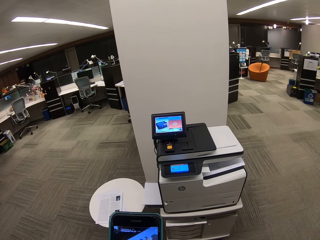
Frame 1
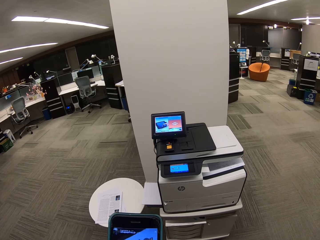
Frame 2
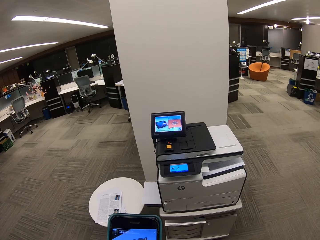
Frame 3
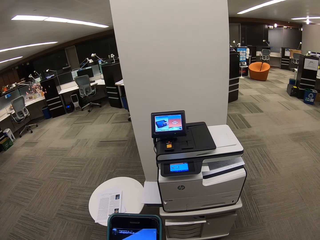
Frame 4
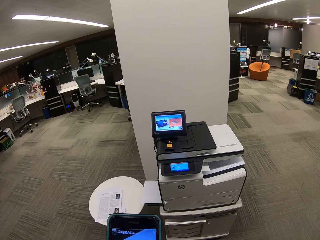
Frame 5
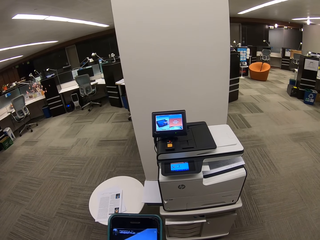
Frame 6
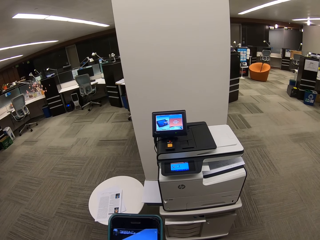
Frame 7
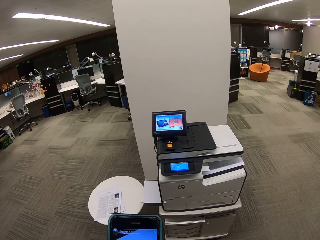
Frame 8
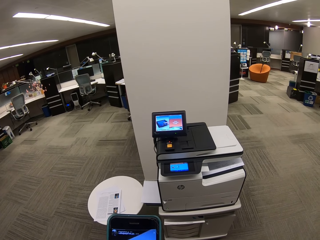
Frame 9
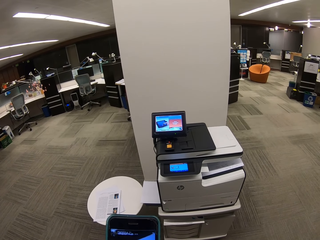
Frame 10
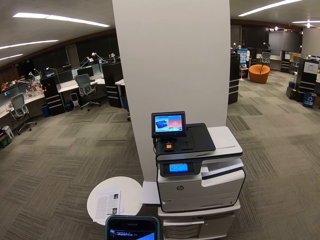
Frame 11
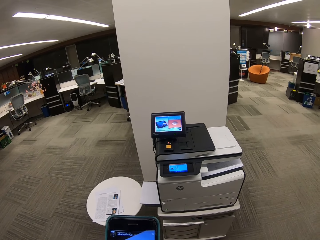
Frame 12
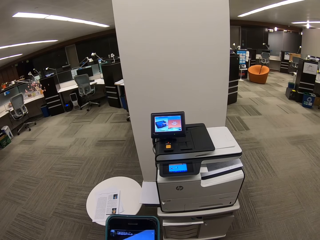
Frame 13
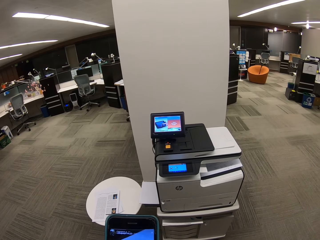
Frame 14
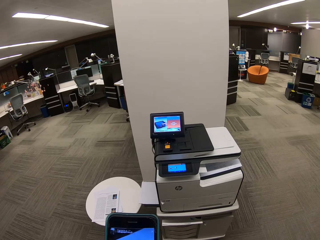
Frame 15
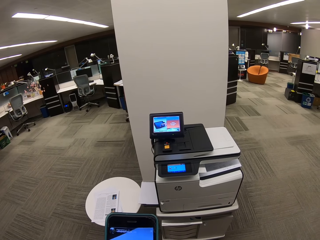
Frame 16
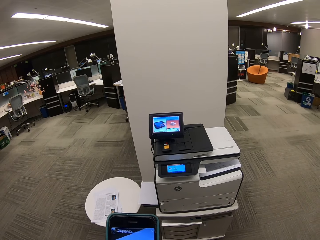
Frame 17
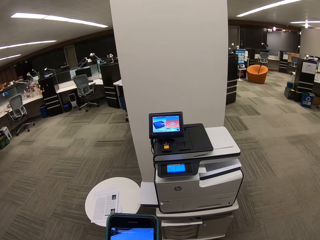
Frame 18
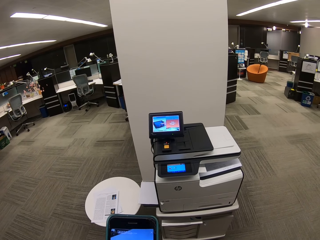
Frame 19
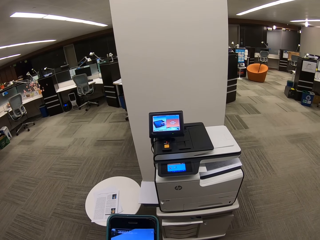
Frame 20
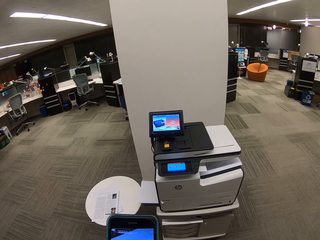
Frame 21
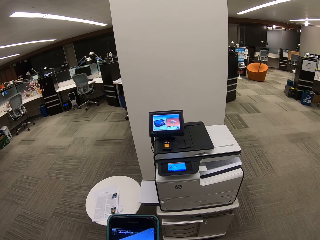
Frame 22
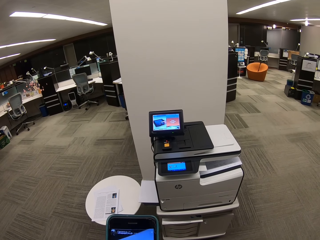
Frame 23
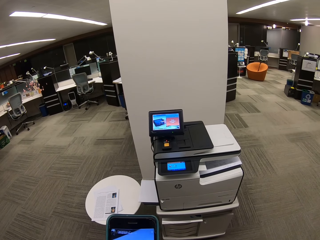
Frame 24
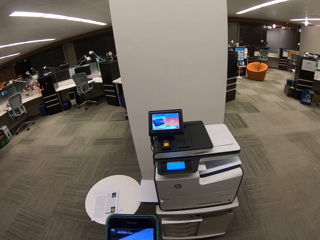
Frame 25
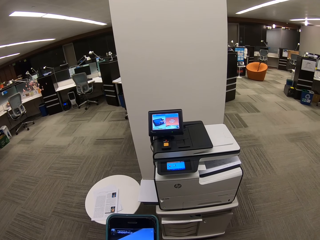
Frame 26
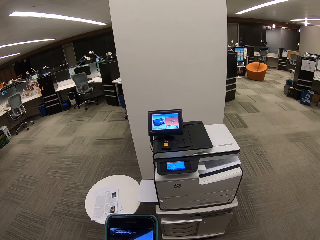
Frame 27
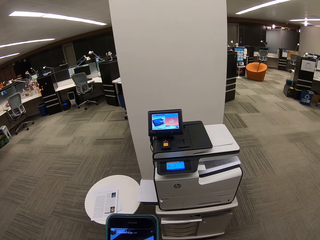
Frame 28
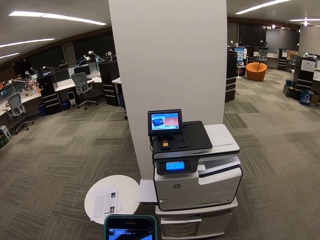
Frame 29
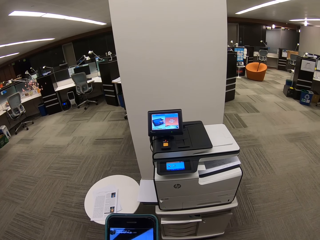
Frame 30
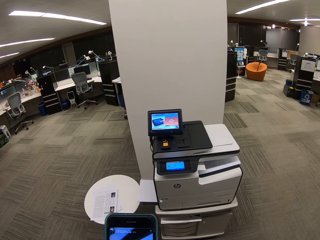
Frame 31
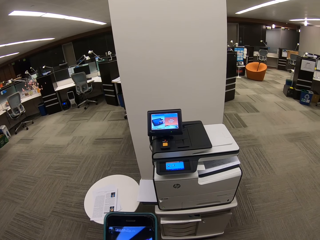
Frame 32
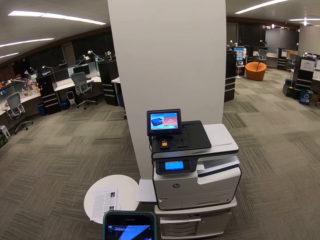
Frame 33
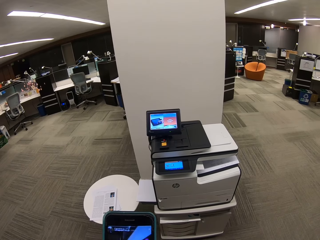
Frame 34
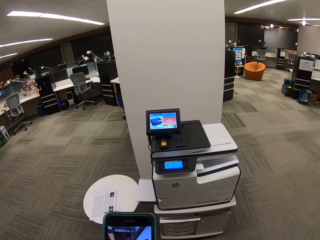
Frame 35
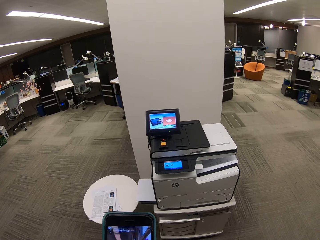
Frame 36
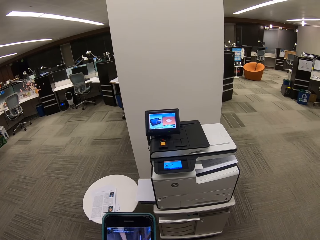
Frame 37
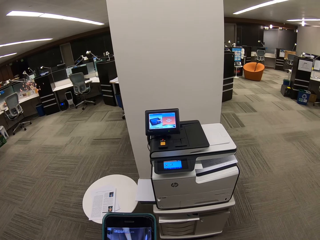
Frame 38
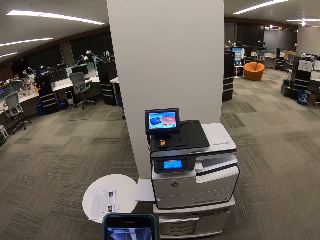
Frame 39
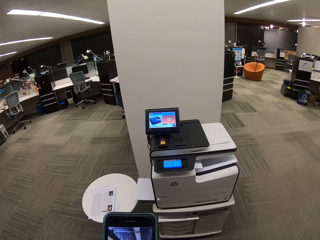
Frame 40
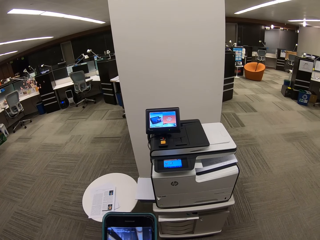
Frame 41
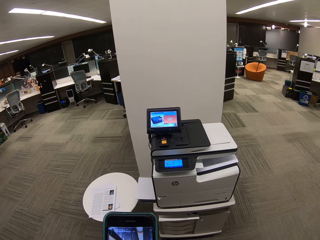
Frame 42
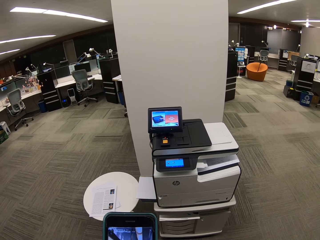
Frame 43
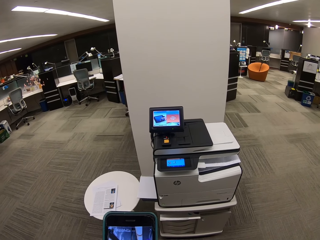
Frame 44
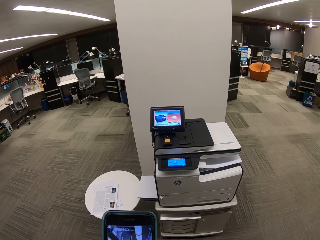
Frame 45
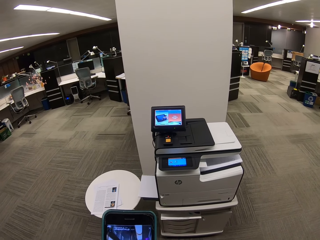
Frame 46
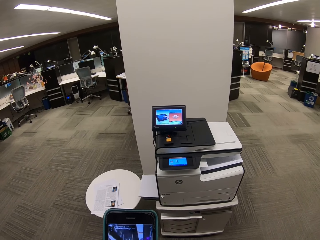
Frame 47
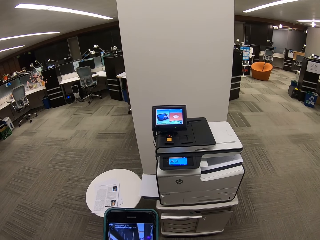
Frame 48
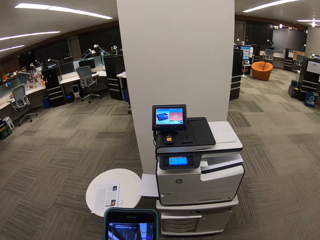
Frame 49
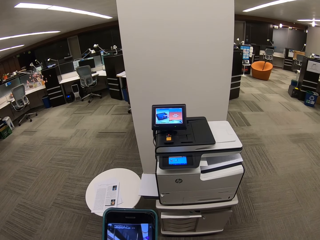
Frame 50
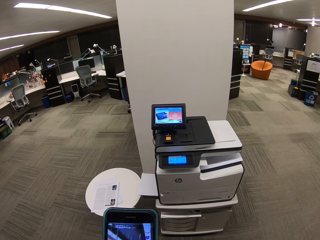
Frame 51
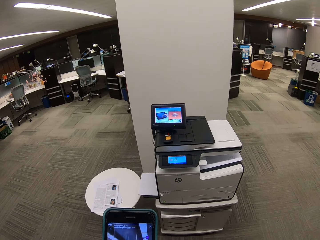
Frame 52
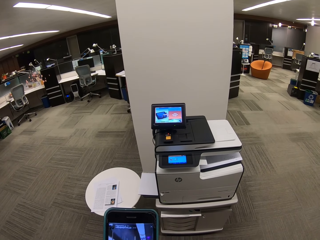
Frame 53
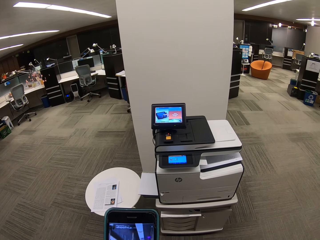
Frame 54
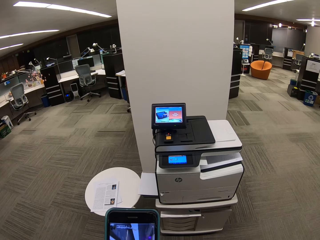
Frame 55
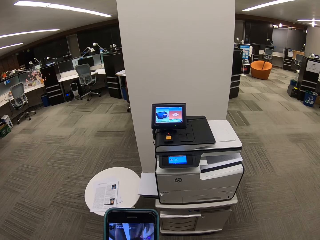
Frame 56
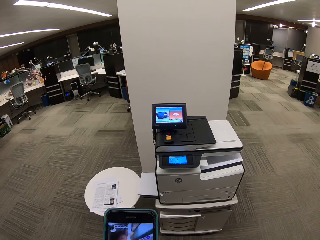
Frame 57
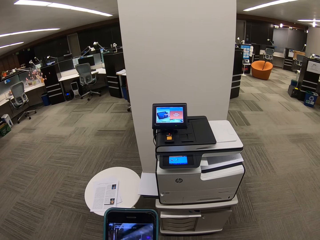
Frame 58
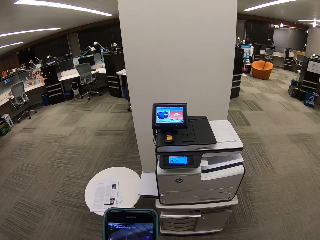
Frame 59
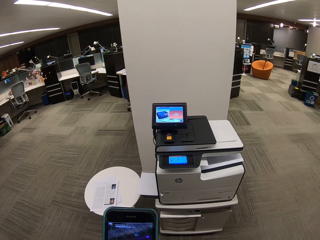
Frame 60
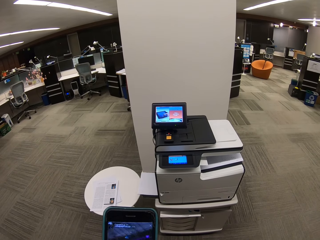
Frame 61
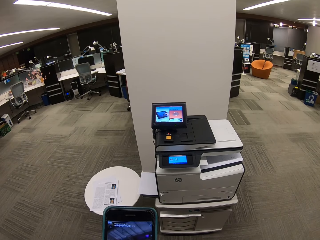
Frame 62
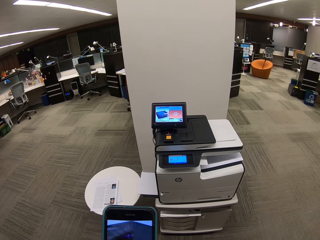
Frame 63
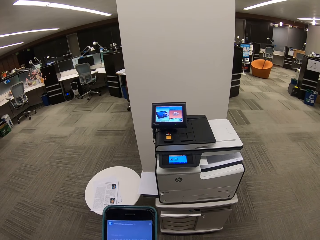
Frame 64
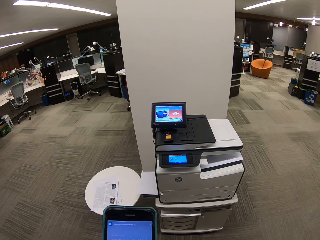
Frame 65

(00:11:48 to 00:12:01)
The camera wearer dials the phone. They dial the phone repeatedly.

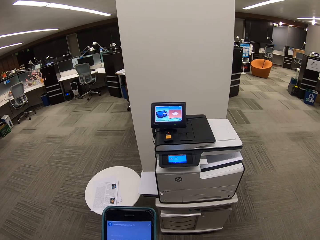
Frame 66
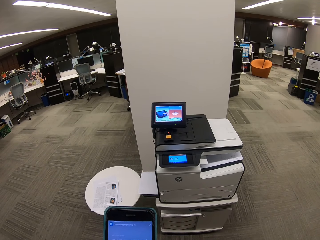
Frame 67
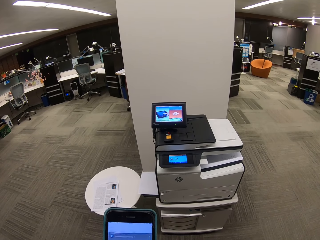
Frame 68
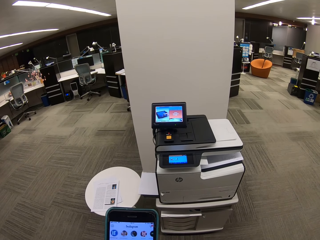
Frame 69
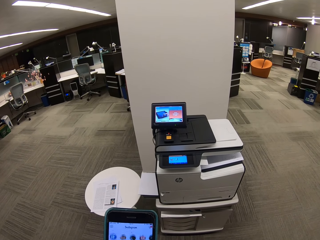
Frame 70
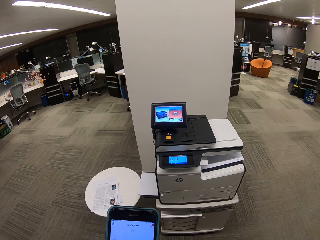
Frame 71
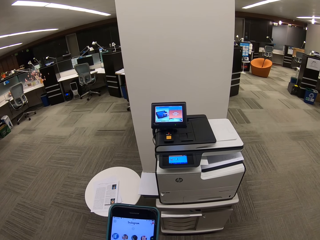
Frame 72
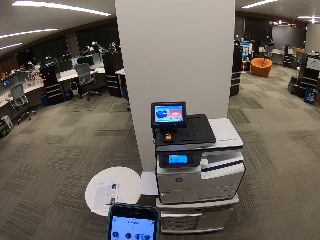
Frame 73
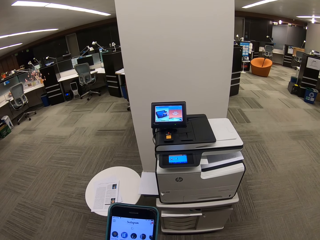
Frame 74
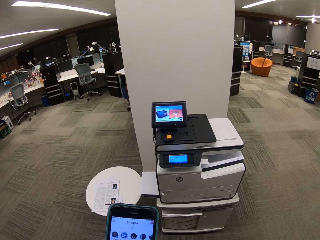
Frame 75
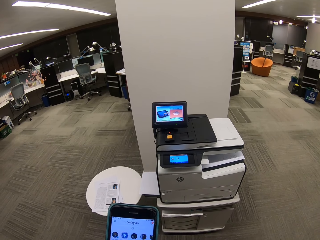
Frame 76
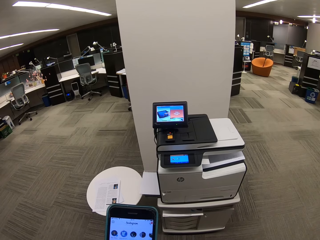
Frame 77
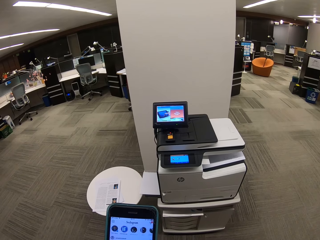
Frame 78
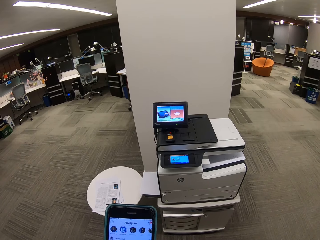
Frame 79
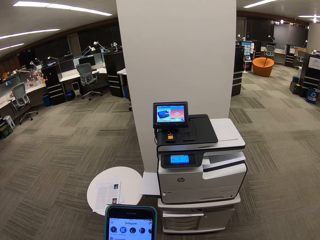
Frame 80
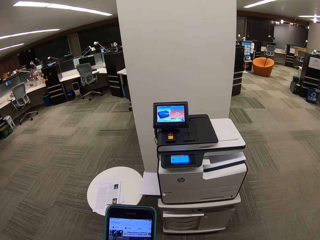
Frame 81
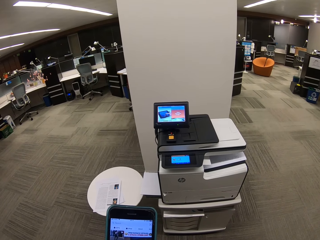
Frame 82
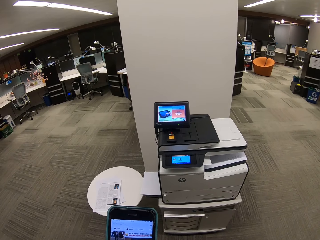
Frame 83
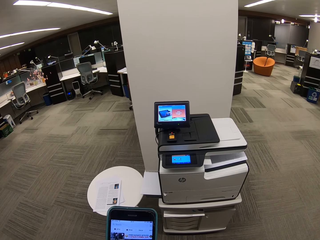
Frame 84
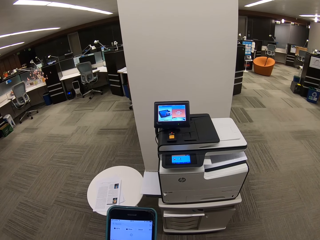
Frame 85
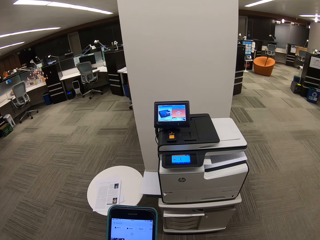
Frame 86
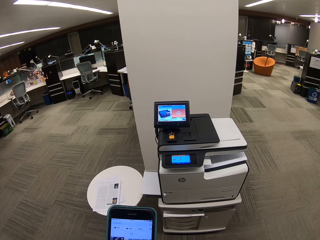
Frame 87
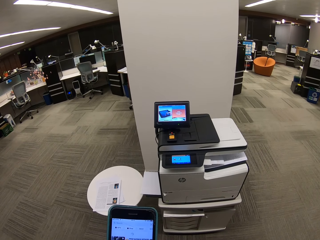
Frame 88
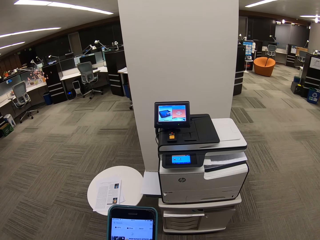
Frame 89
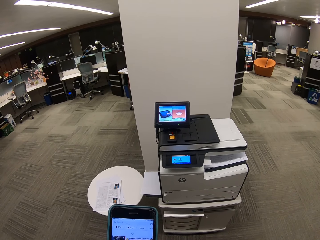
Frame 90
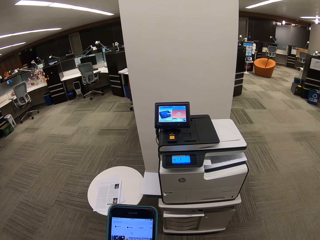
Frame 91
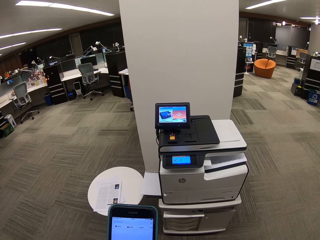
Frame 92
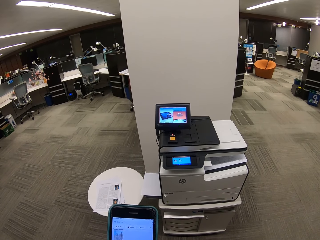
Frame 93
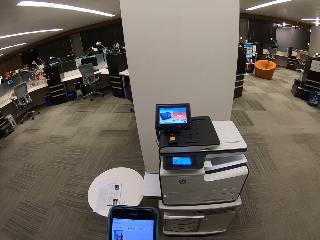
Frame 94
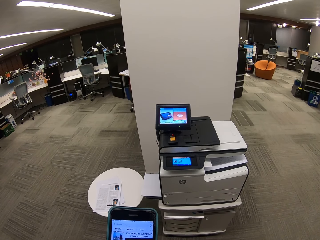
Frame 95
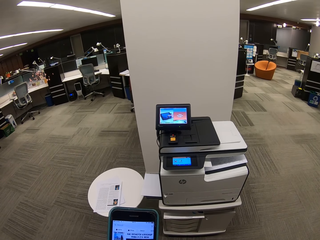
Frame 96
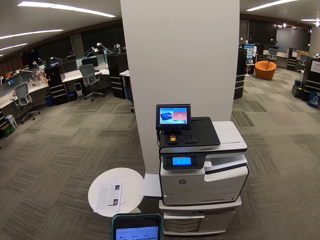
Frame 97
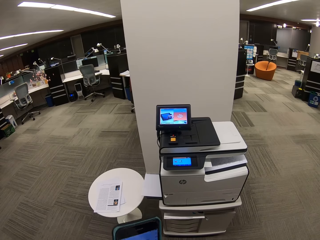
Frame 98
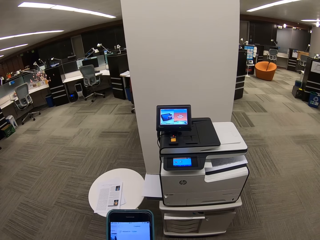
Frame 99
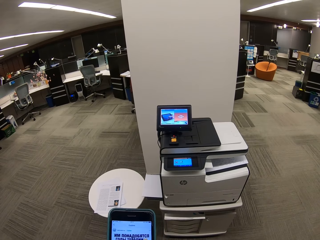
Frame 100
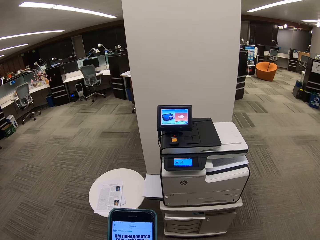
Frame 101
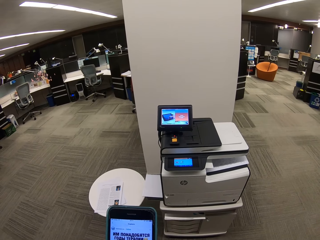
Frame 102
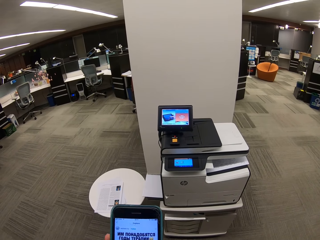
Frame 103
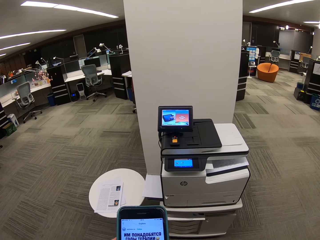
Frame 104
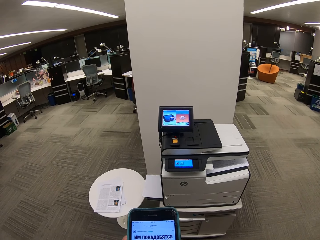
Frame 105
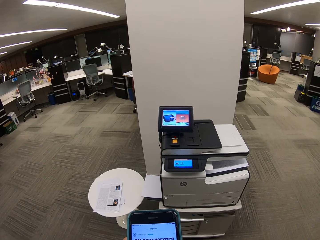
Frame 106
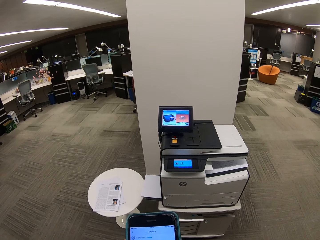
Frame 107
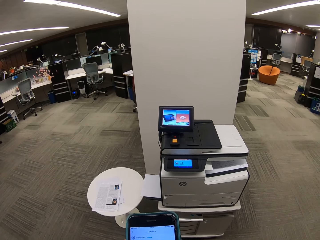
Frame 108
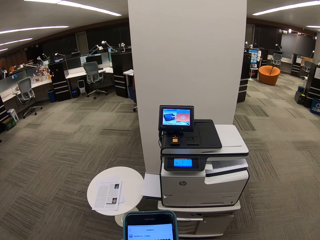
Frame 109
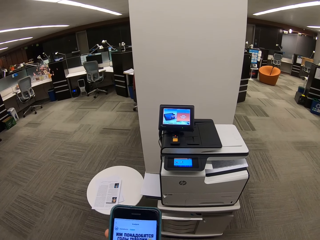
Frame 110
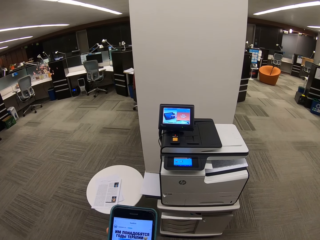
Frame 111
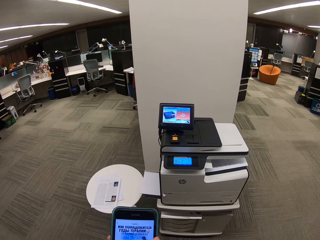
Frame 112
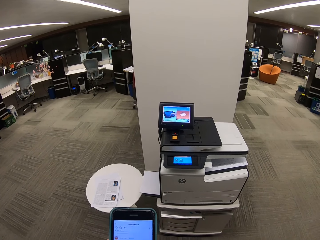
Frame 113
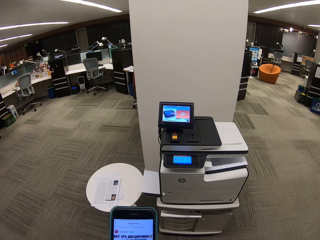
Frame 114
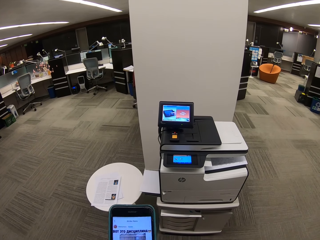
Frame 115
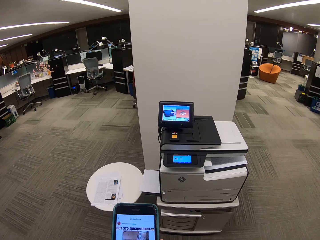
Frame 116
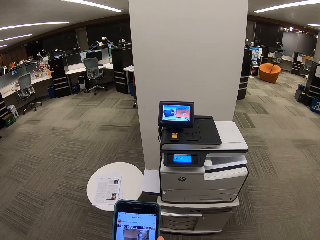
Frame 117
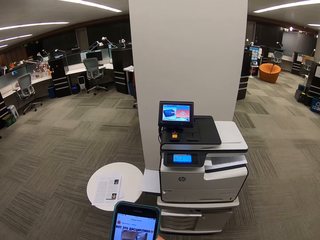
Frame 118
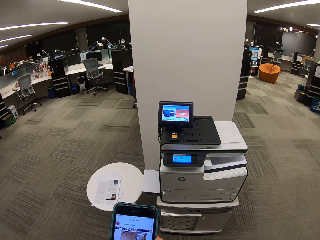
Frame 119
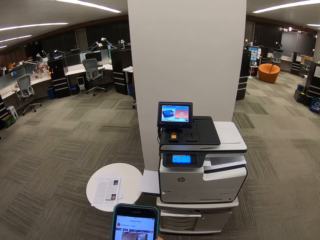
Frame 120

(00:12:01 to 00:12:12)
The camera wearer dials the phone. They dial the phone again.
